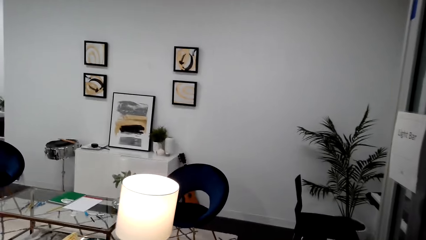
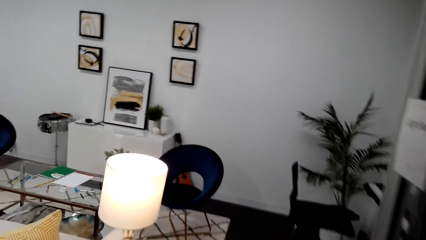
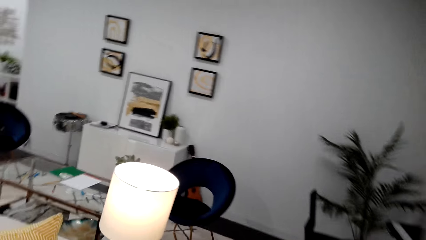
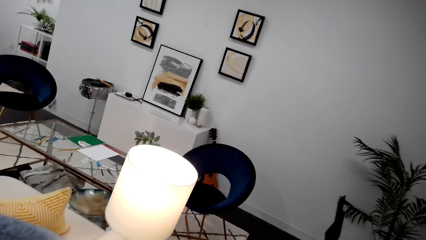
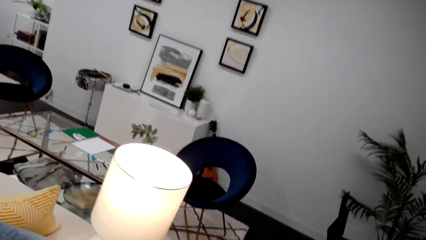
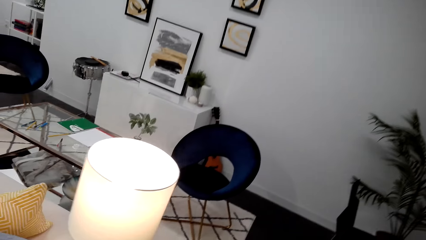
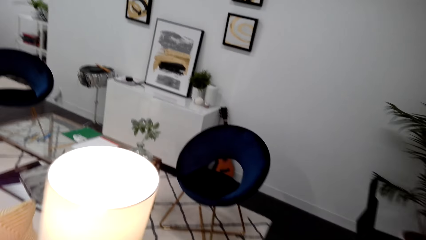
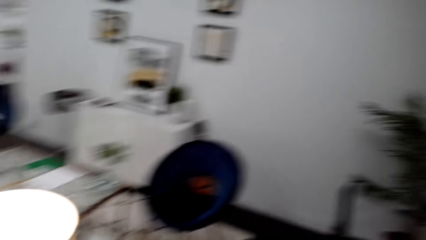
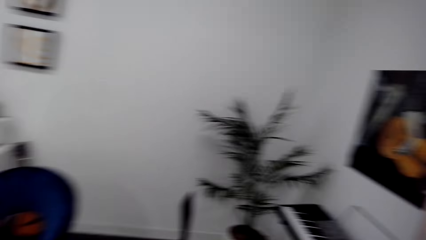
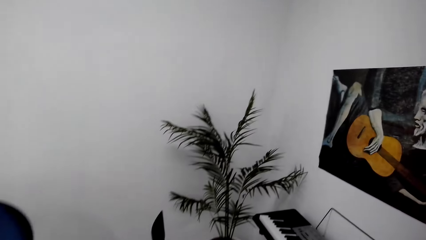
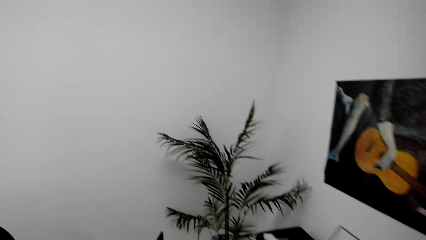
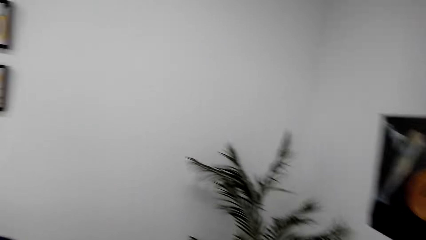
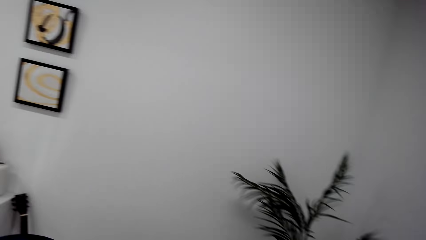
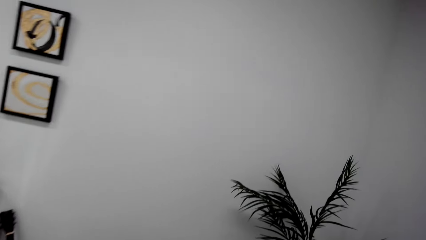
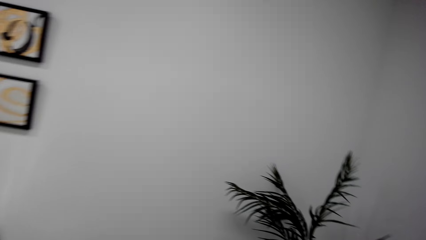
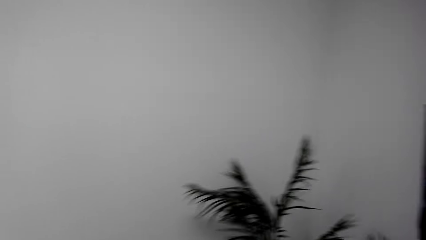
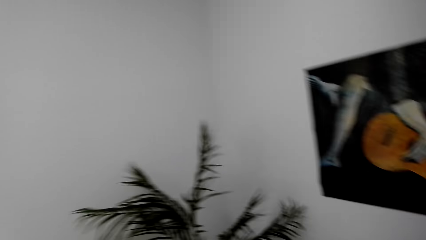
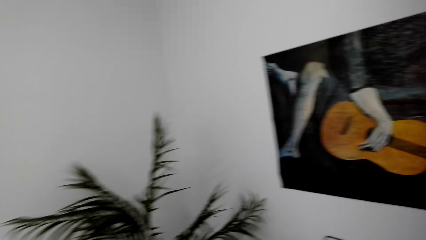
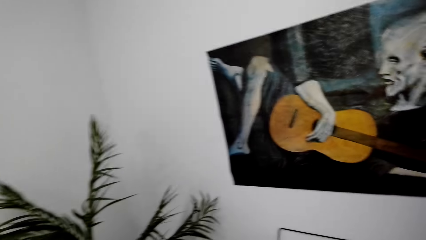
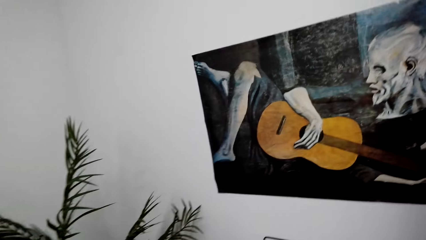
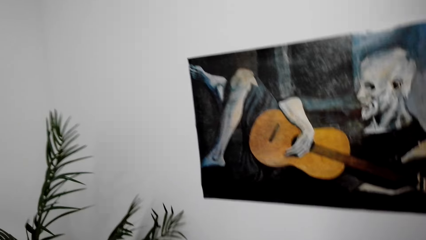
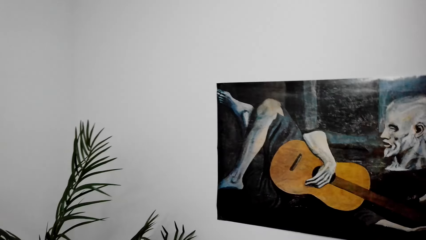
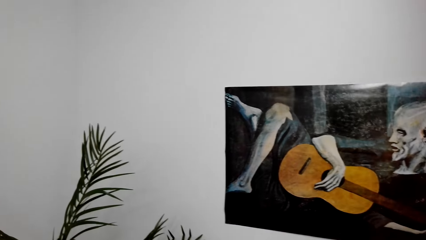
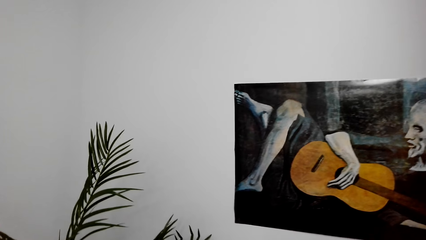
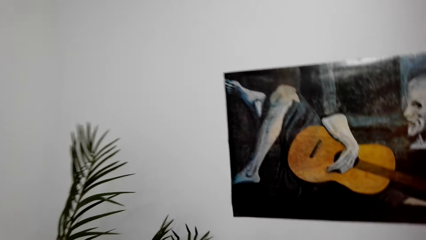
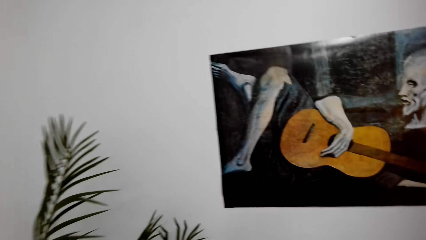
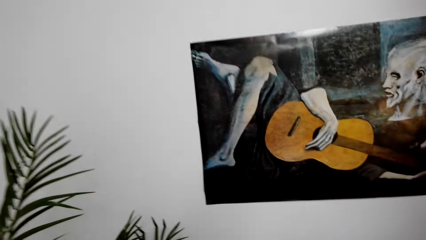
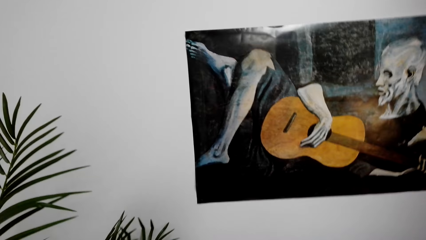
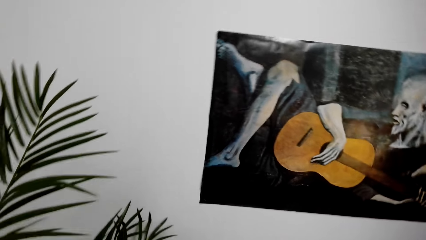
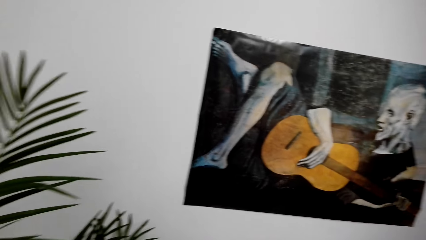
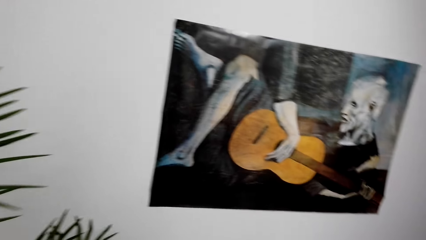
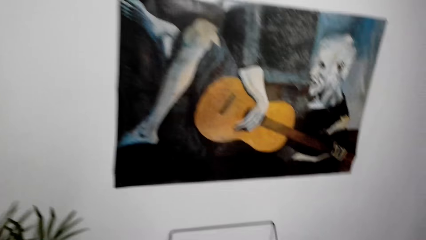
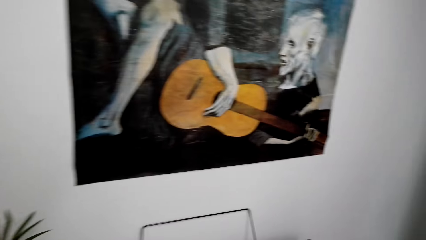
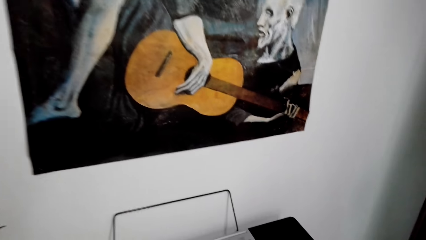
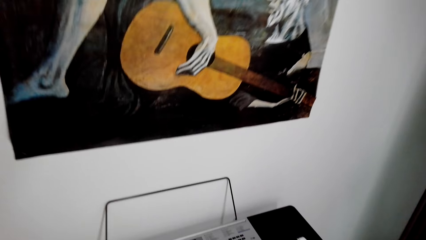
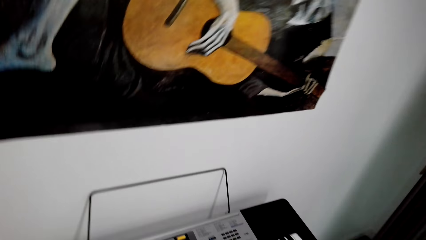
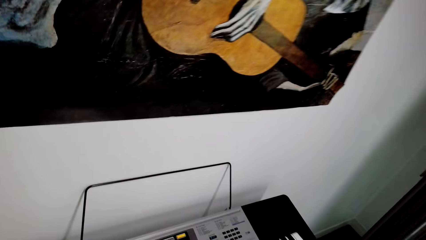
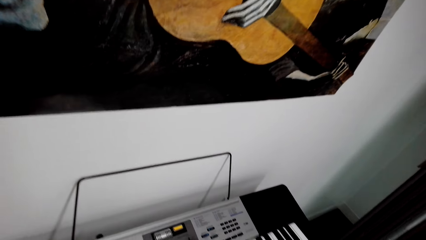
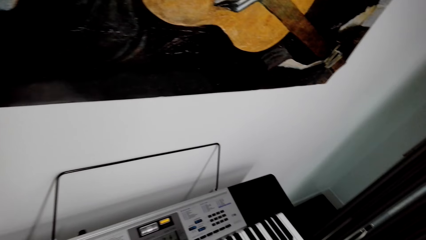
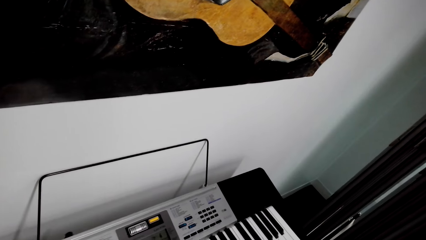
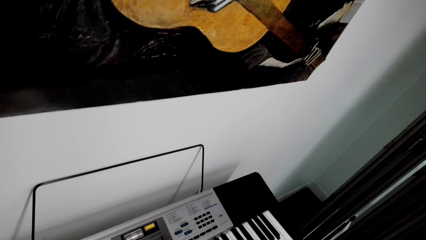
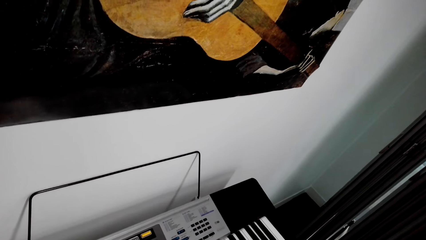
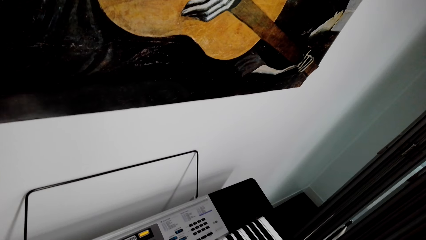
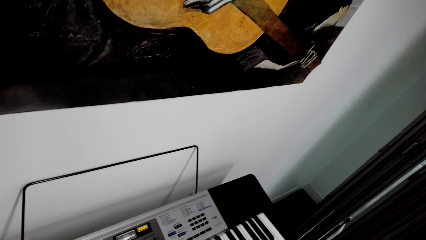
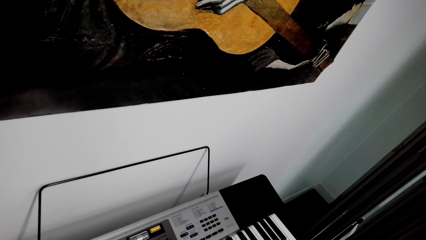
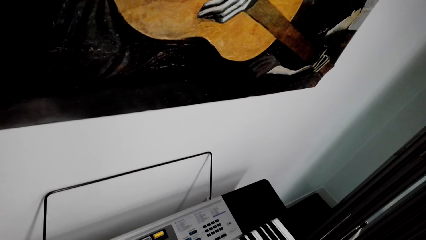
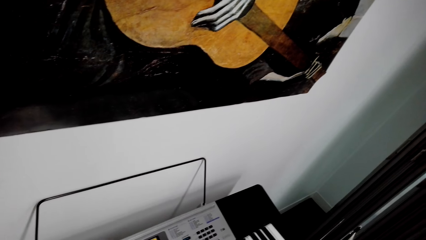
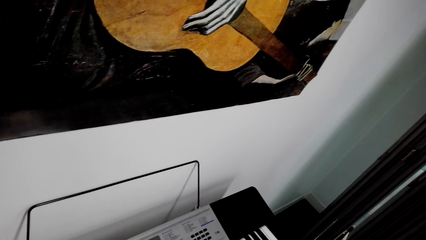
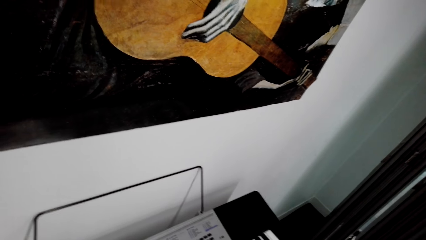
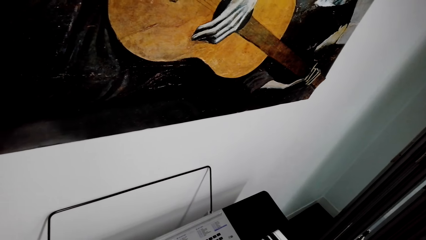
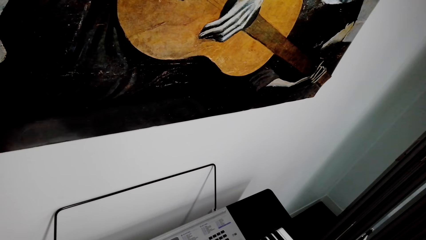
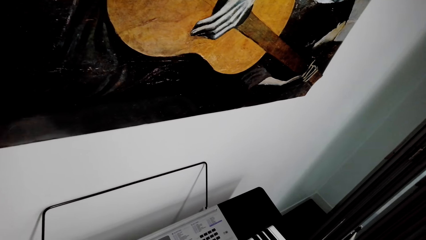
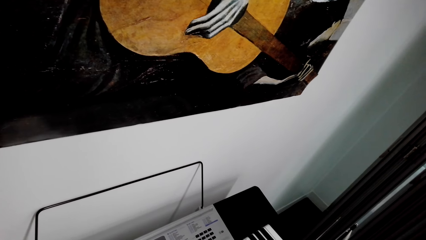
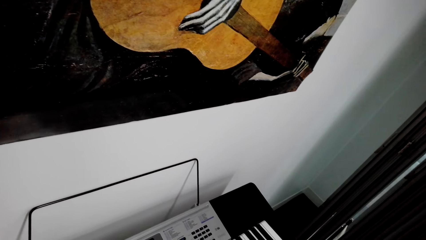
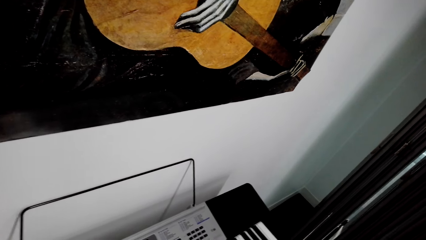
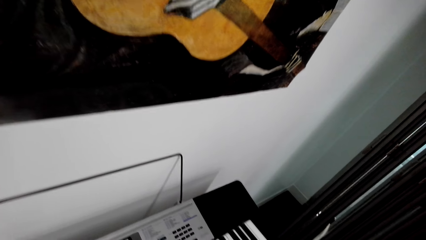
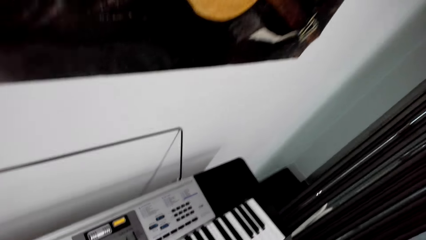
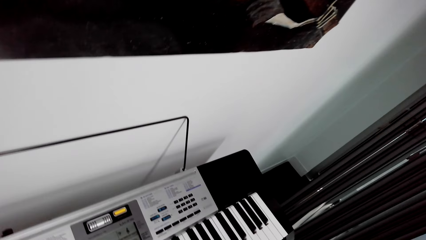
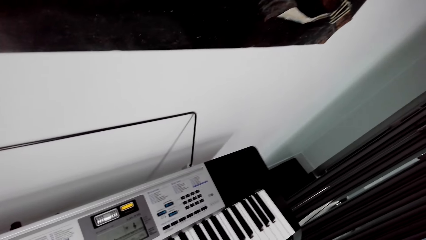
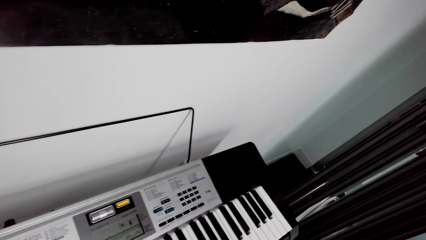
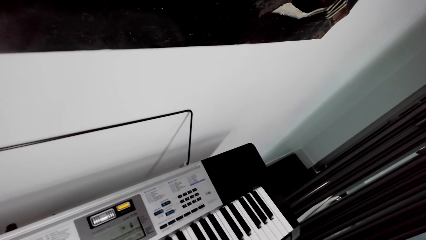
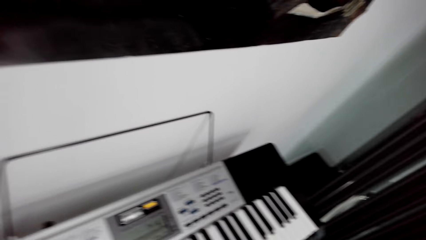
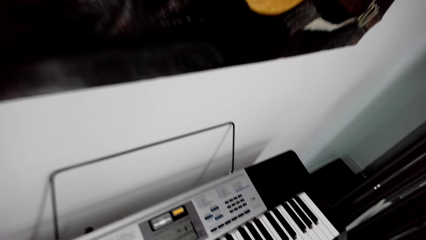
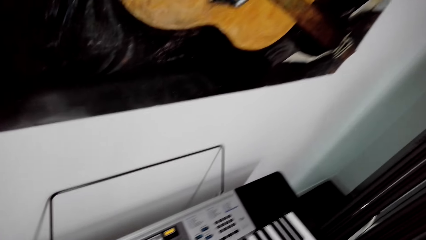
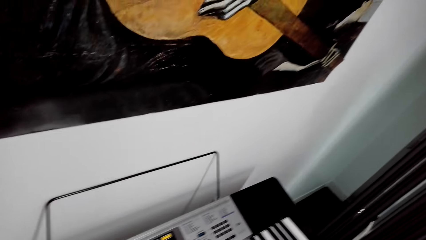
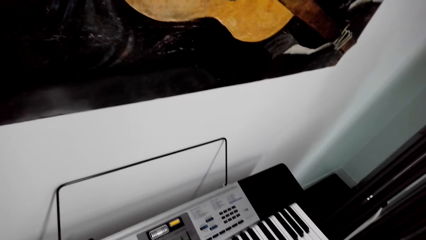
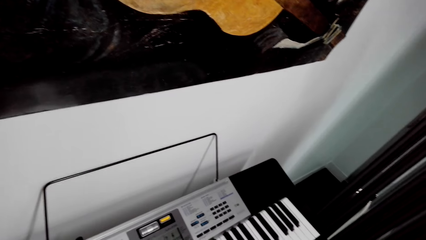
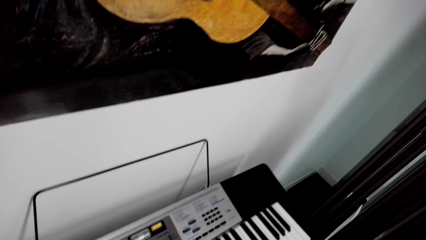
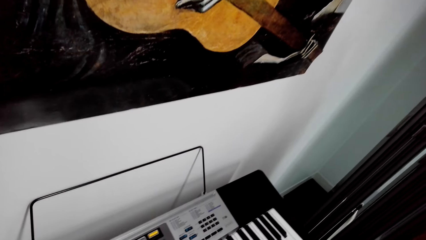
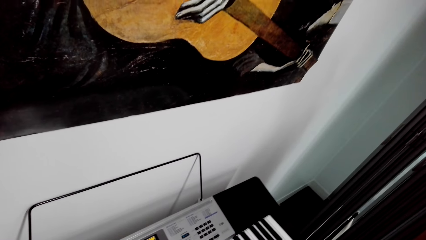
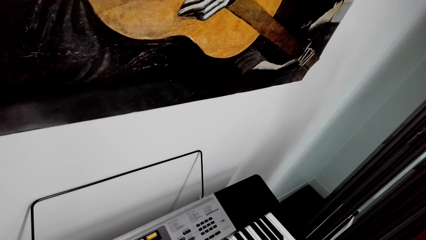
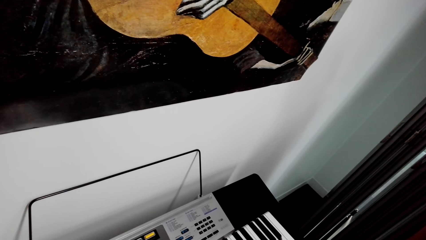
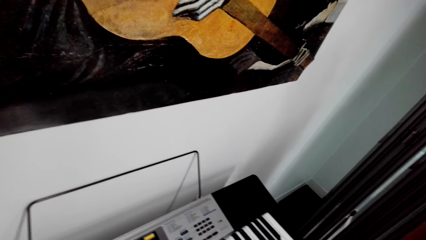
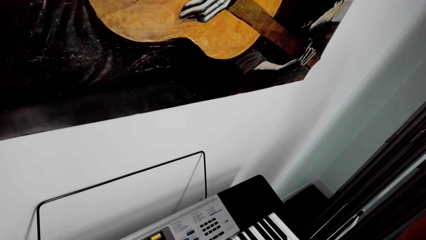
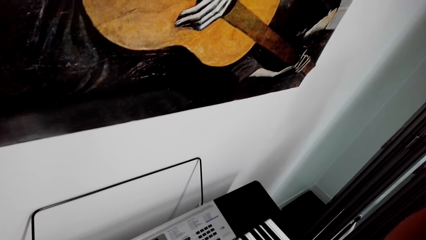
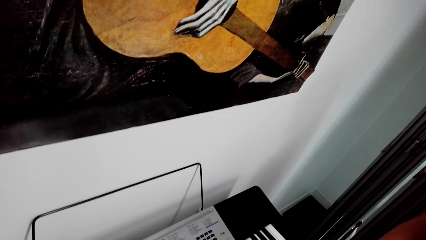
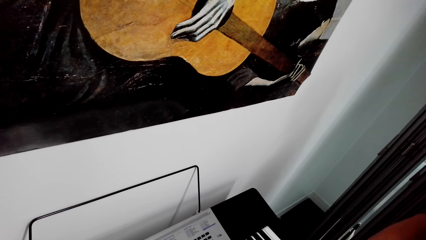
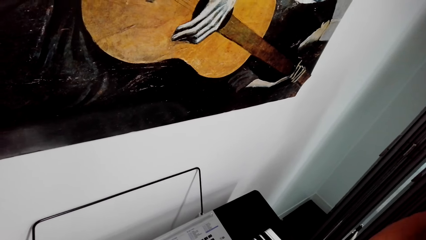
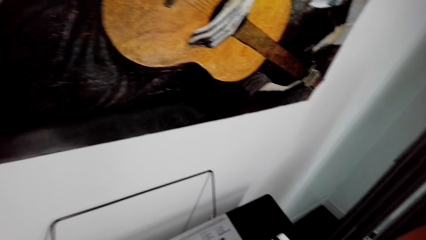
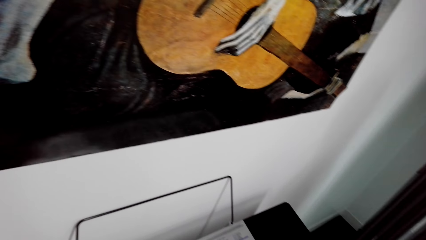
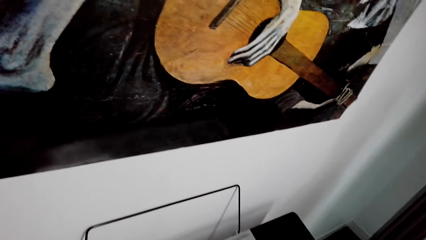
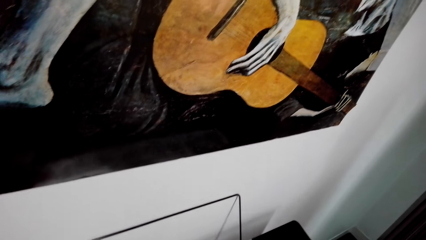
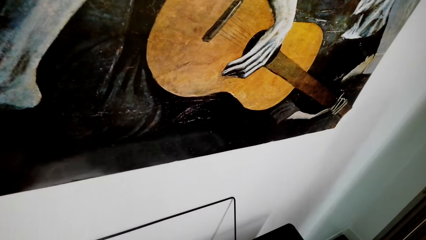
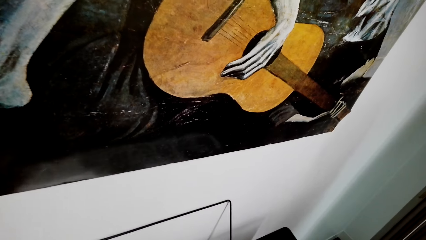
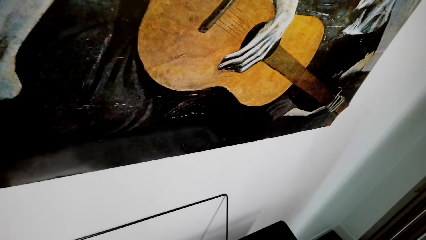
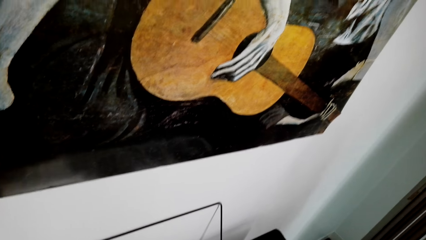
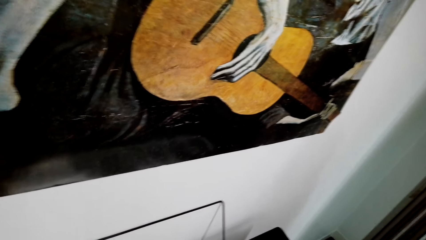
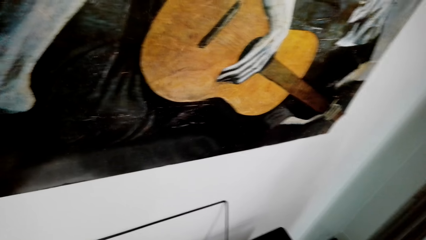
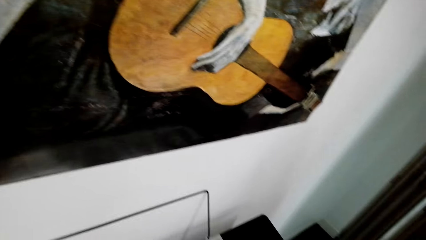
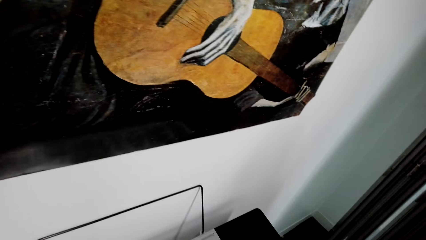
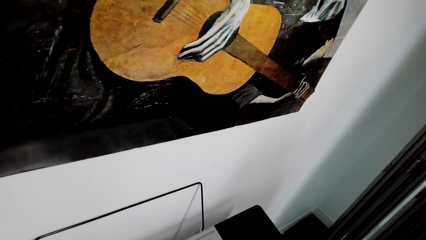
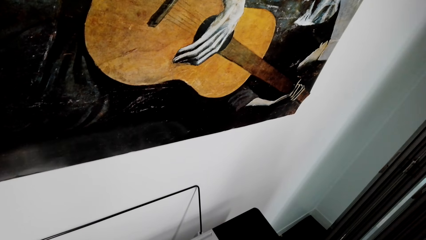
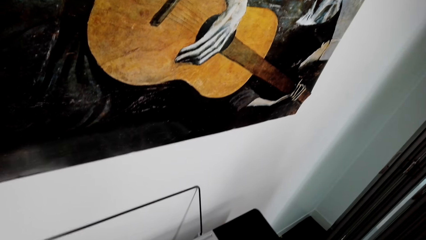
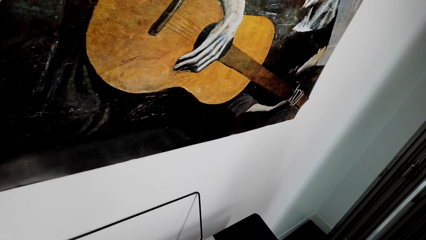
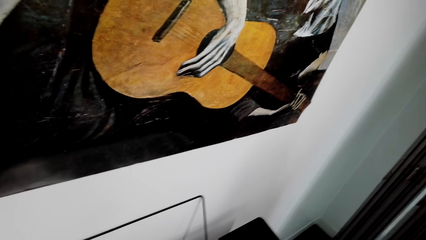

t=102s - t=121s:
The camera wearer looks at the picture frame. They talk with a lady, touch the piano and look around. They look at the keyboard.
